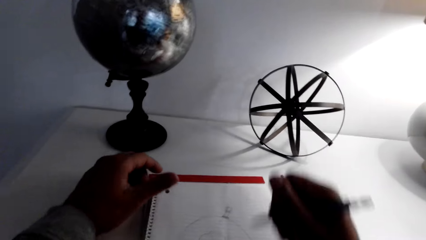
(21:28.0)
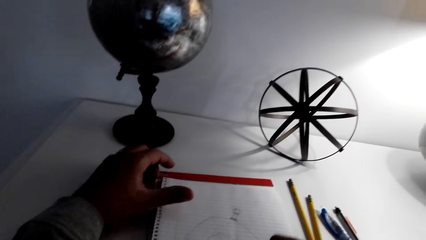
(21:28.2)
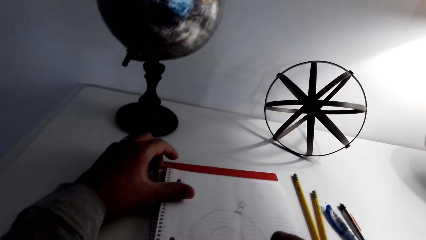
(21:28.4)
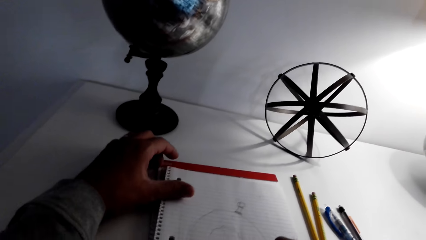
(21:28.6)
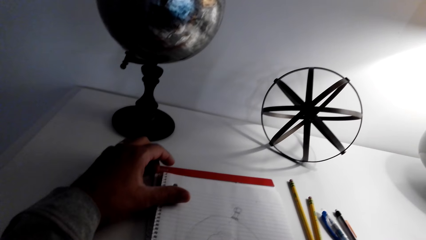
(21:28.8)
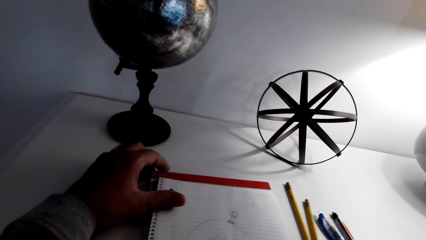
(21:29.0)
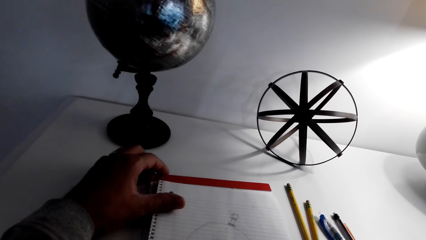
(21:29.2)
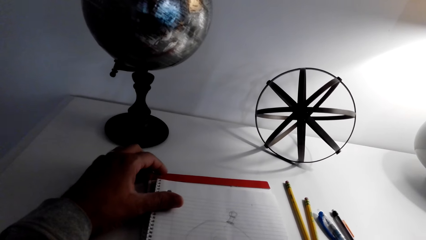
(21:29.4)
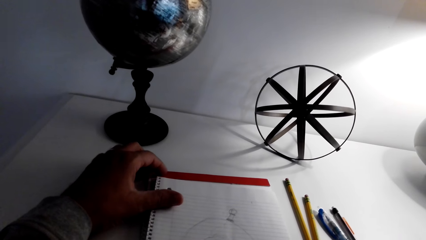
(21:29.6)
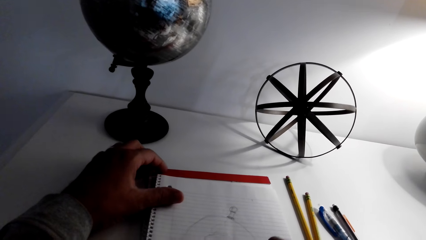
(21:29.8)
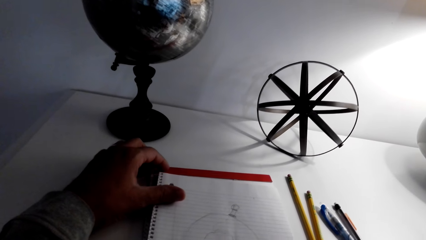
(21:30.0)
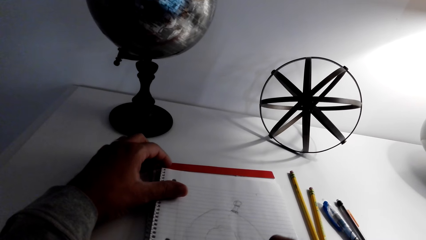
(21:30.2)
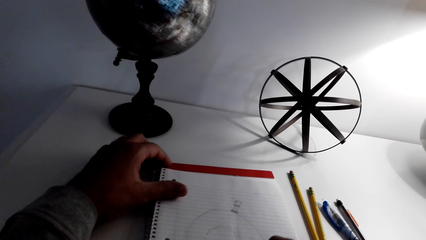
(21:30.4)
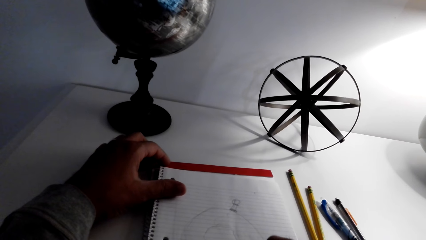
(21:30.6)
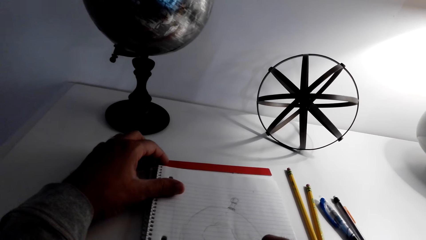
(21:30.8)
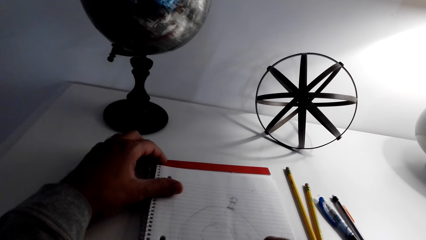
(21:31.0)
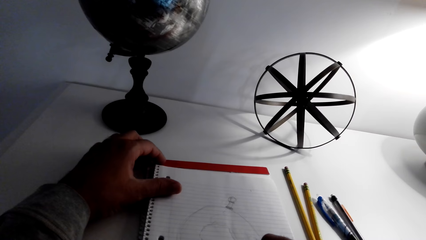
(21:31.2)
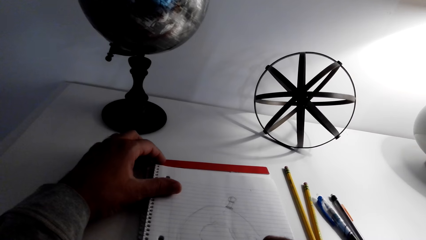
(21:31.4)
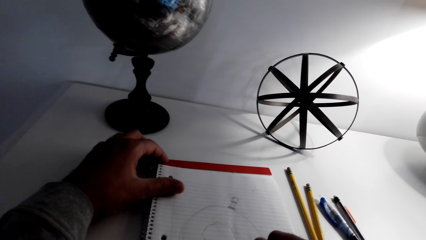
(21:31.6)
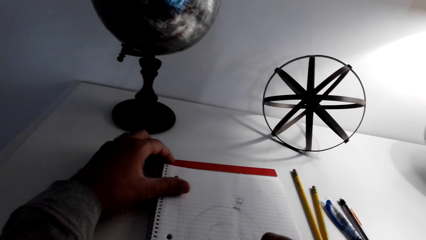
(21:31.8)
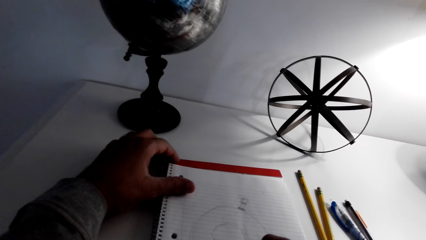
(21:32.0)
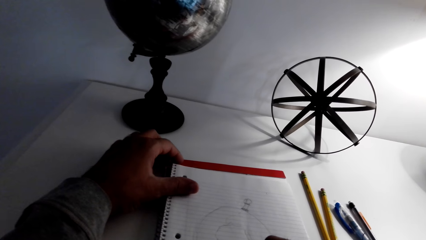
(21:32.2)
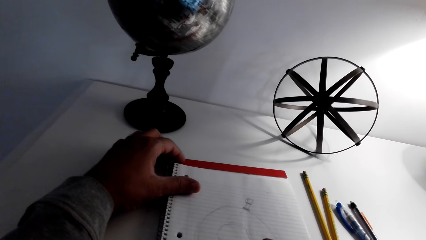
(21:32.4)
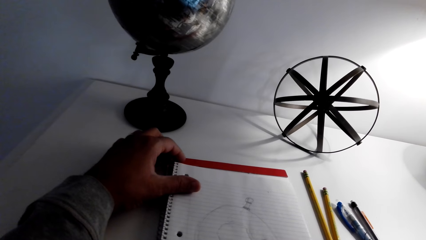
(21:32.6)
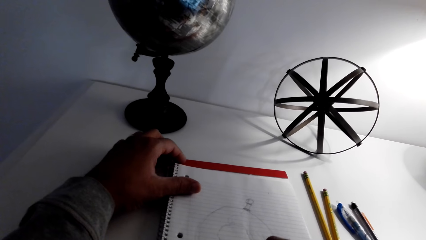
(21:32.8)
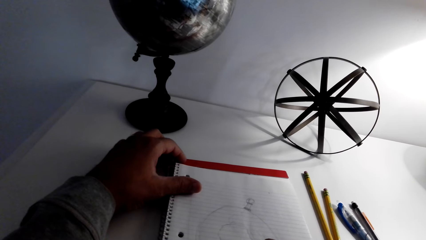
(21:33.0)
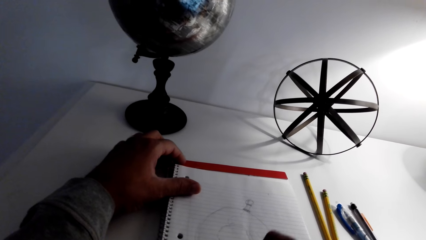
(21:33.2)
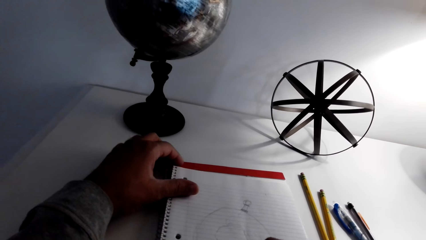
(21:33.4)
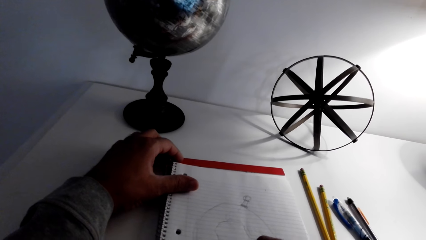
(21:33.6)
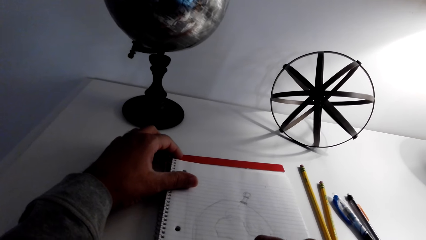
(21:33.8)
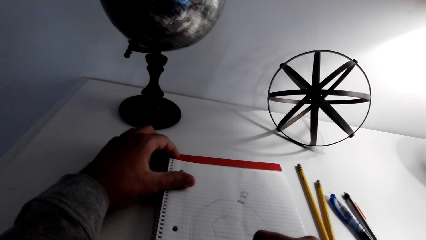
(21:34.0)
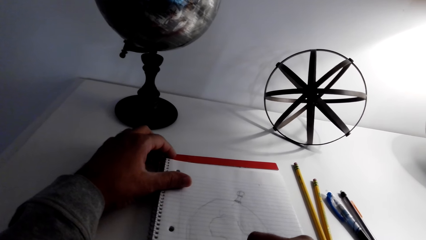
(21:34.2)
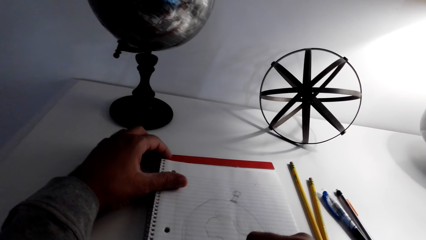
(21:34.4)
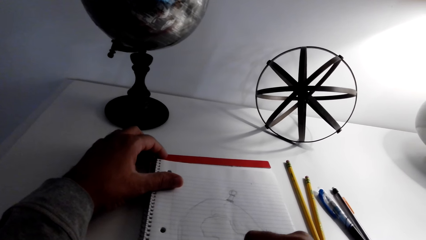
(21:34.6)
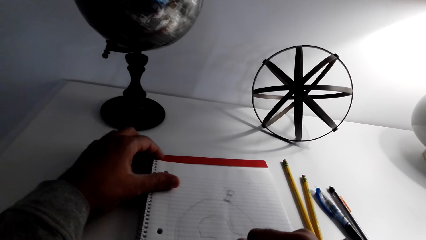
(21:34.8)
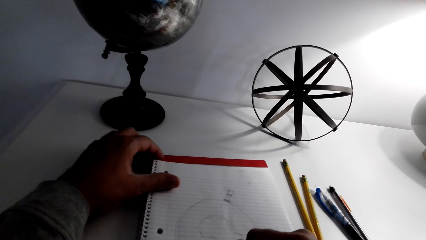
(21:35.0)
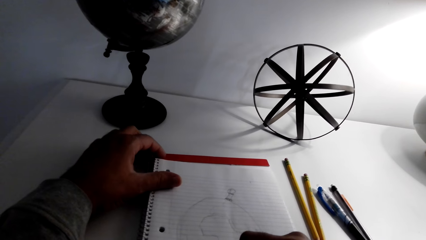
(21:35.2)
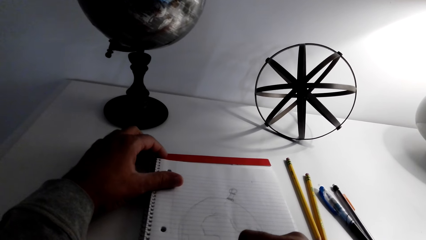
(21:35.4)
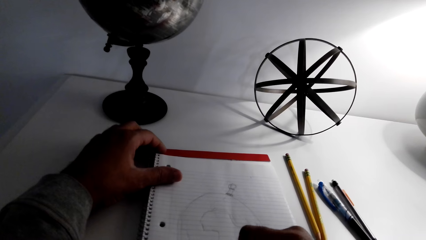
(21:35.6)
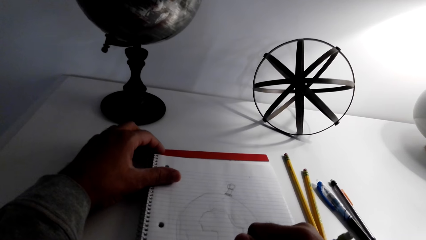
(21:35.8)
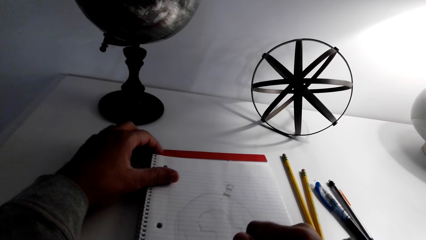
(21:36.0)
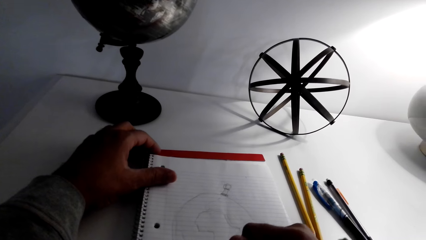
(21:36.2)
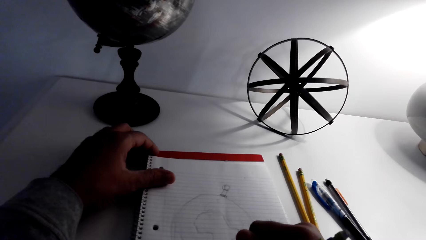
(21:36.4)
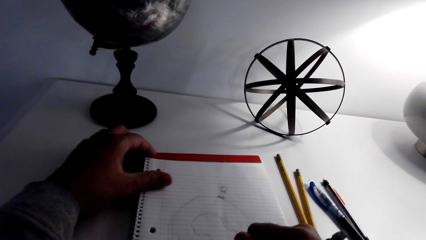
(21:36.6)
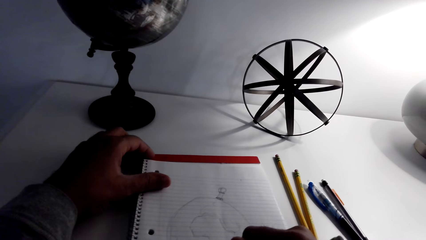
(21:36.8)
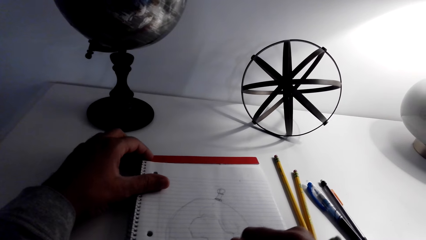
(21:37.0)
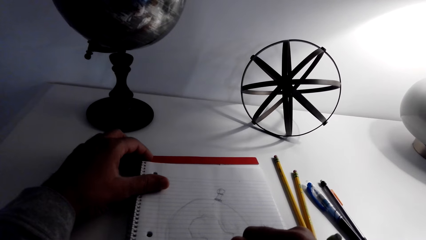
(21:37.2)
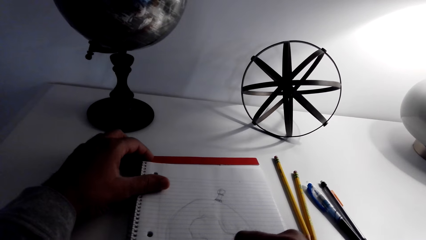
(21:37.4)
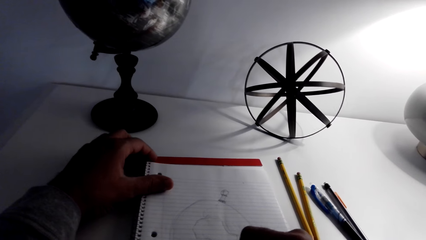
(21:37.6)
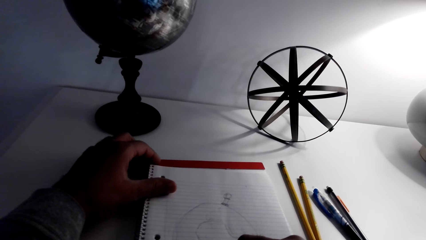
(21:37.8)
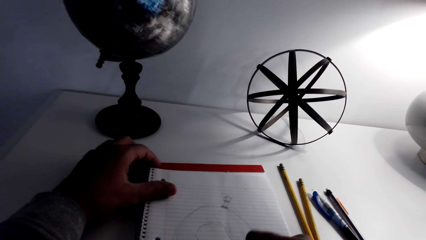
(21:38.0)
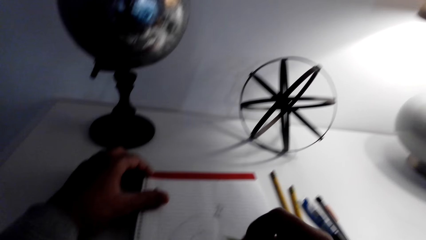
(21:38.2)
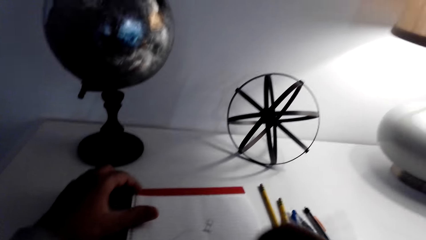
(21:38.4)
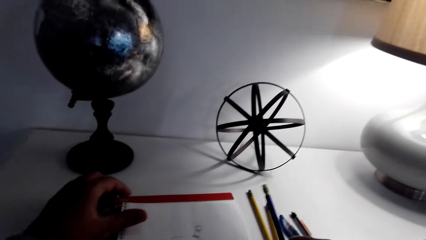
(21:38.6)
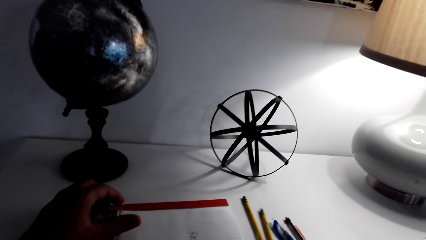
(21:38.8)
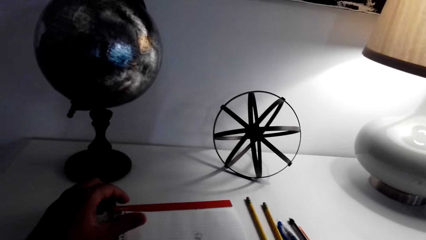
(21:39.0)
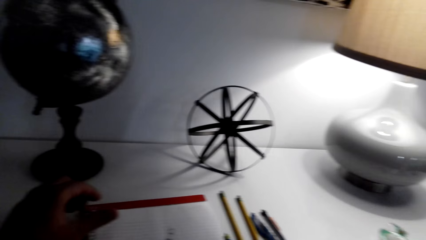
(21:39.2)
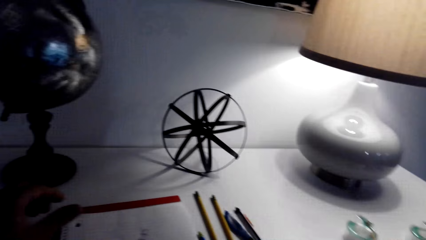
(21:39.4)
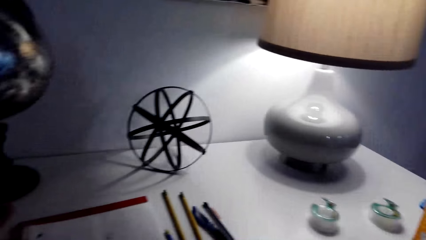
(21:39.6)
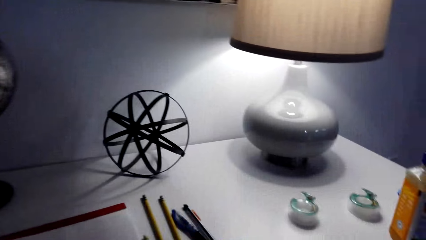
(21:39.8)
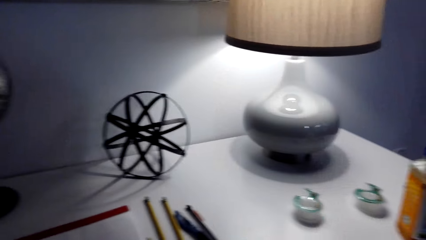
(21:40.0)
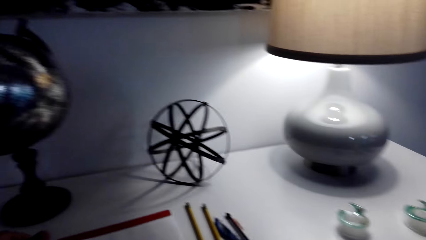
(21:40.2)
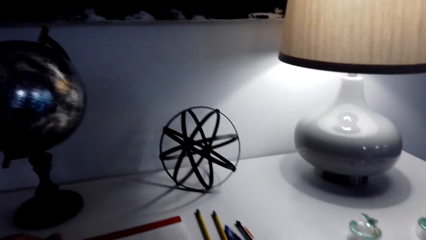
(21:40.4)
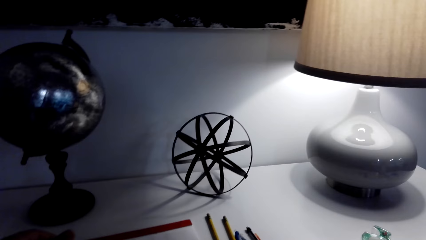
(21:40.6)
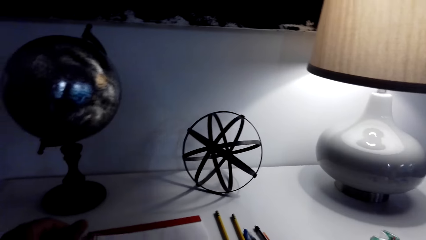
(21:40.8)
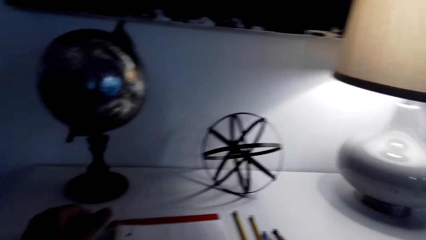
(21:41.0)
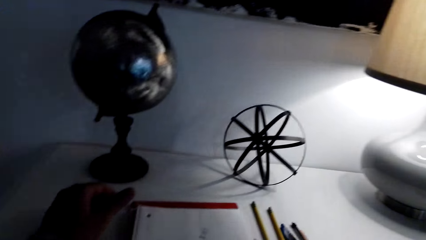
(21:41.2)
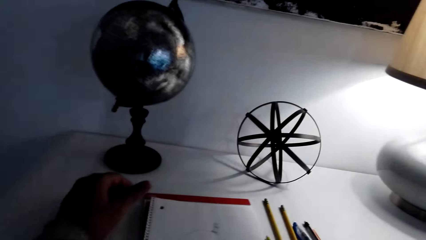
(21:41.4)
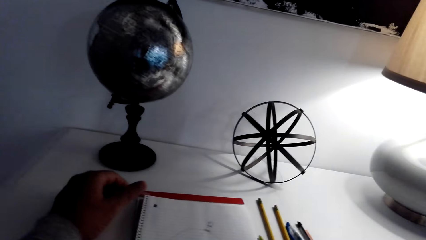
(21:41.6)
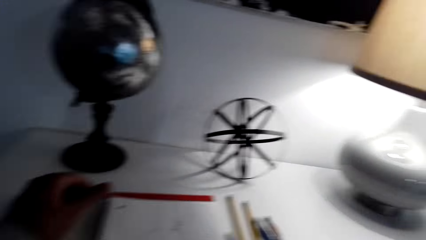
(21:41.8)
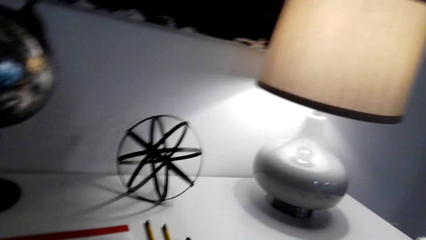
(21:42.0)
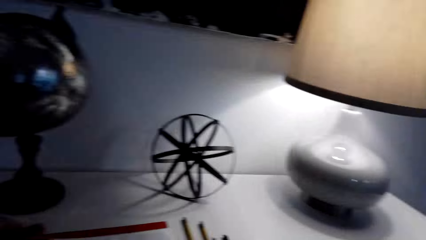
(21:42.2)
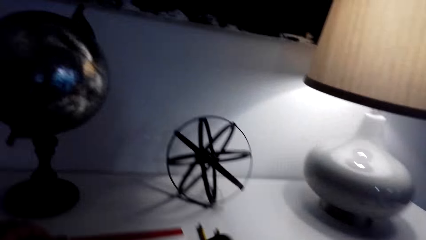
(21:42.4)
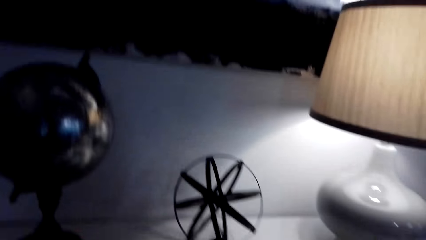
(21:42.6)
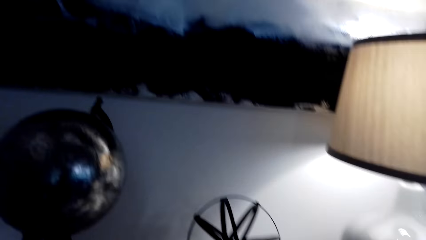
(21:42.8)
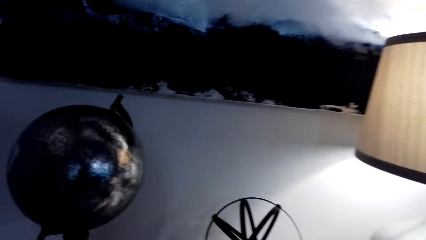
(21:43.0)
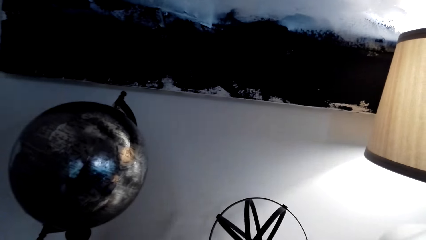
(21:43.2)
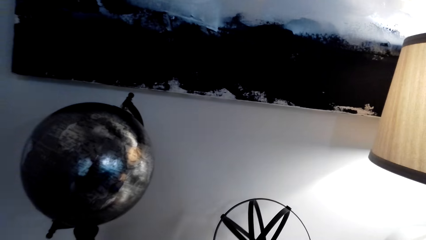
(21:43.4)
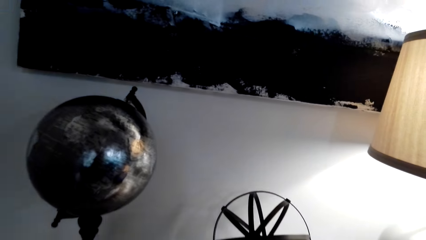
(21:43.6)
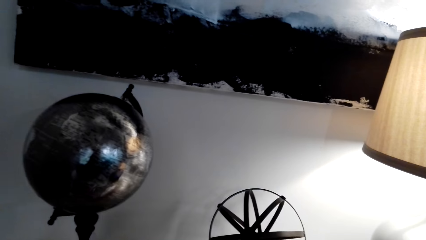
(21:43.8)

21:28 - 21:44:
The camera wearer draws. They put the pencil on the table. They look at the drawing. They check the phone.
